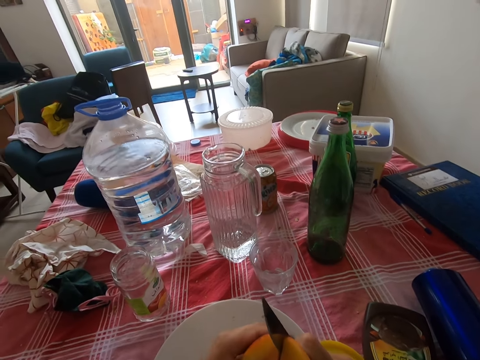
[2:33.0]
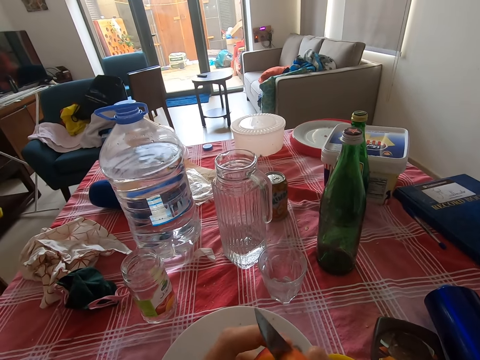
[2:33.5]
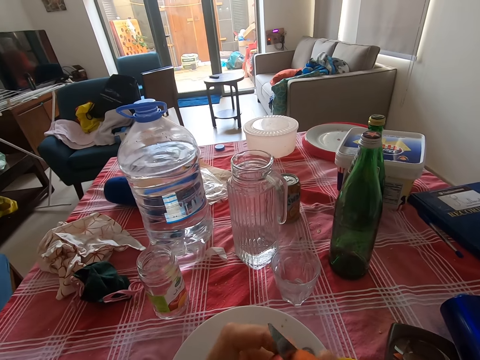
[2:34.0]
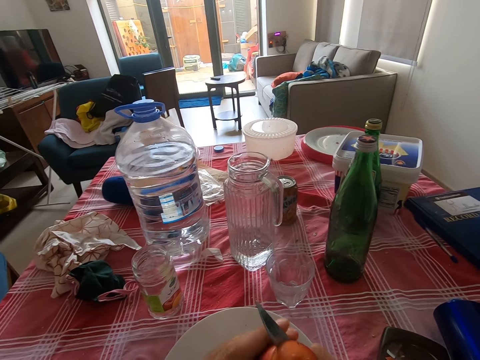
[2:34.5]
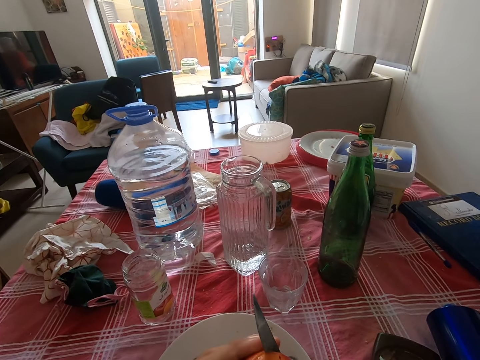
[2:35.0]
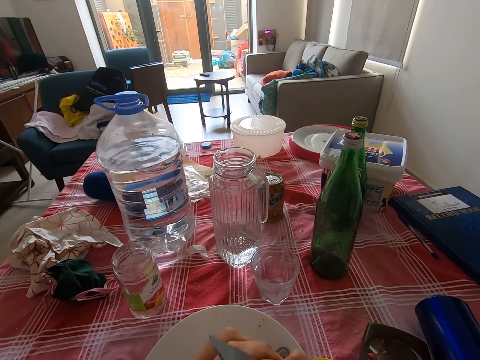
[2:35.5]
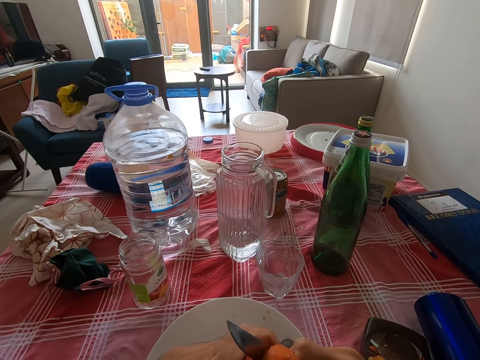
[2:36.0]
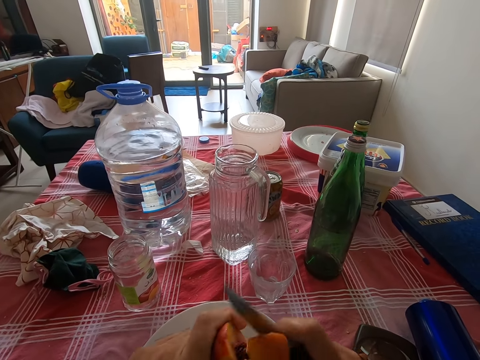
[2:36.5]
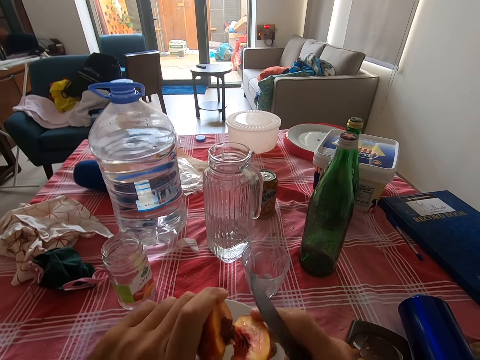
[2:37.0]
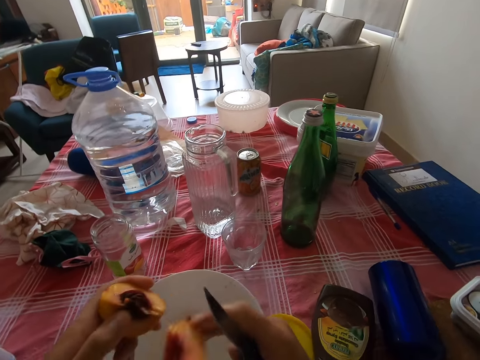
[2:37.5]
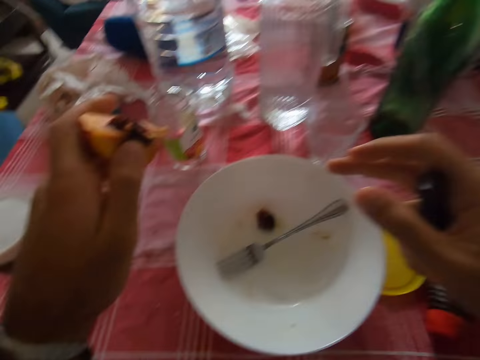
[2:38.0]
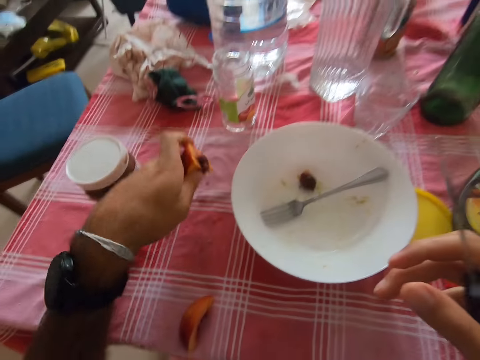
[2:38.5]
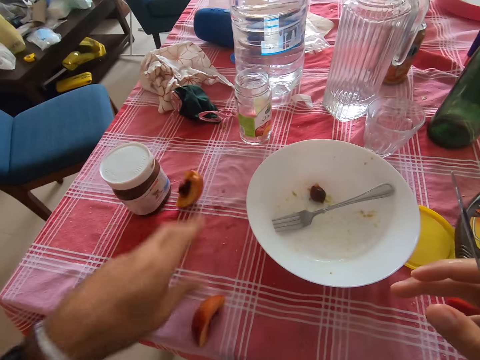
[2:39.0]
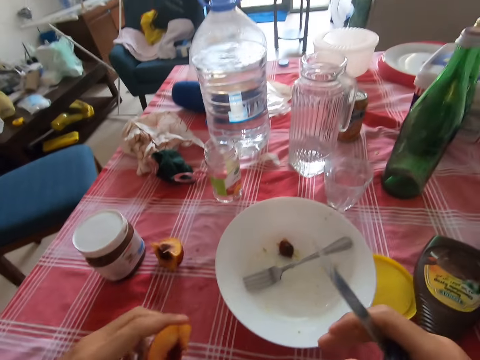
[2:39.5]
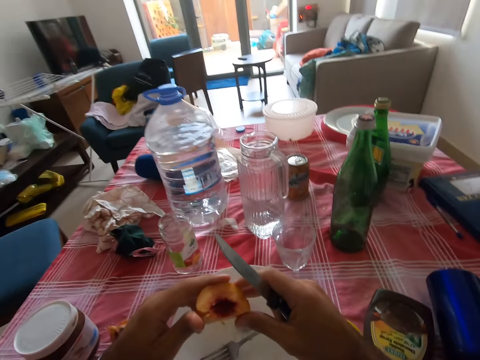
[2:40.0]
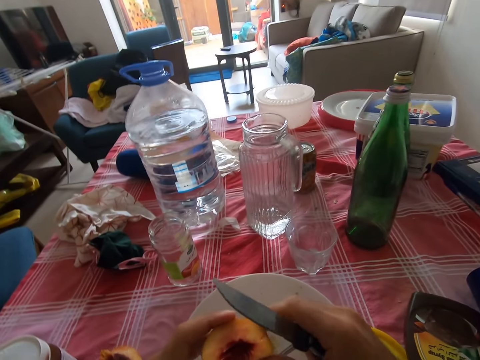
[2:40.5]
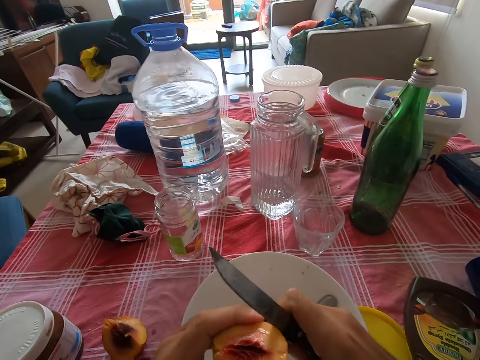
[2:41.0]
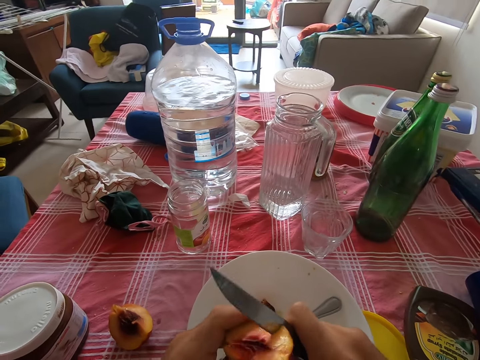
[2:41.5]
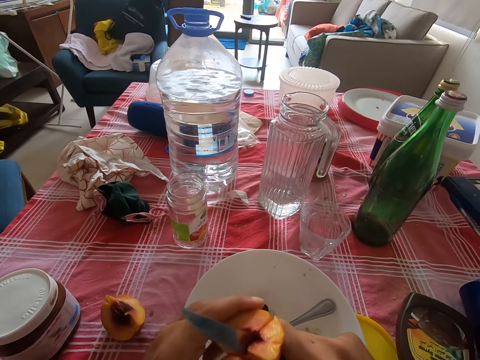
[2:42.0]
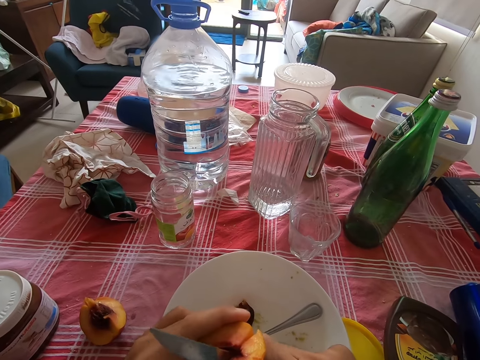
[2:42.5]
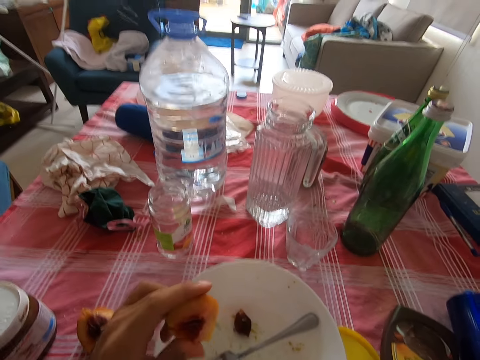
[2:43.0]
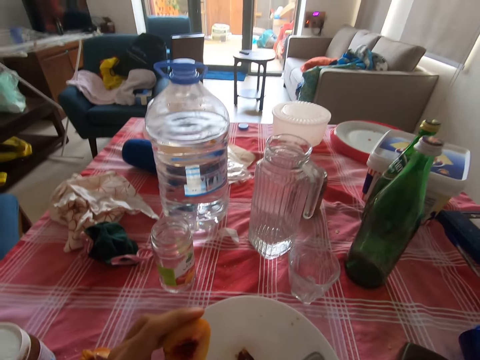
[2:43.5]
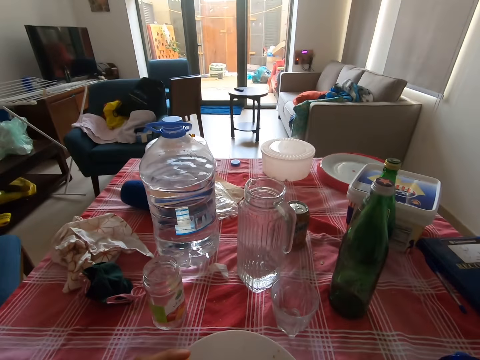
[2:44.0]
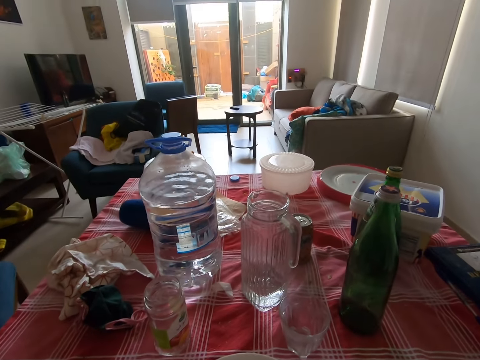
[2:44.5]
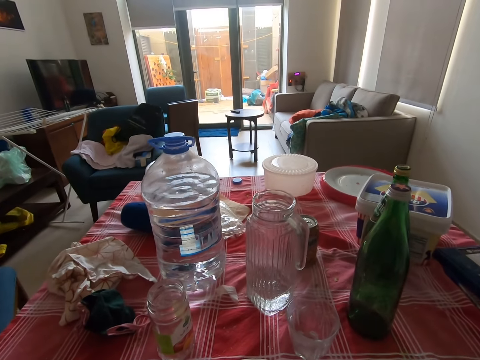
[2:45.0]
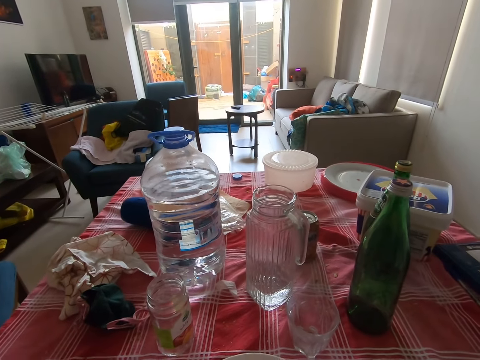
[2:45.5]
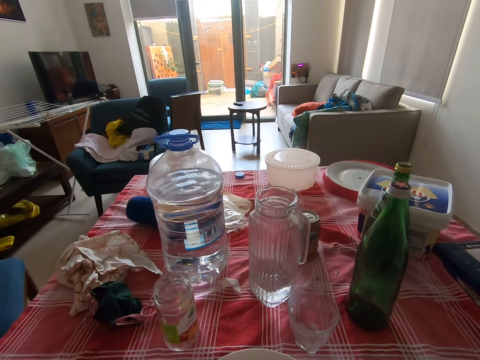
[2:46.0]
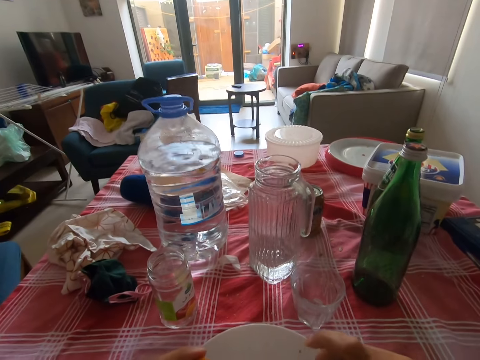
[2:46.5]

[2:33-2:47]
The camera wearer breaks the peach fruit. They place a slice of peach on the table. They pick the peach from the table. They cut the piece of peach using a knife. They put the peach in the mouth. They eat the piece of peach.

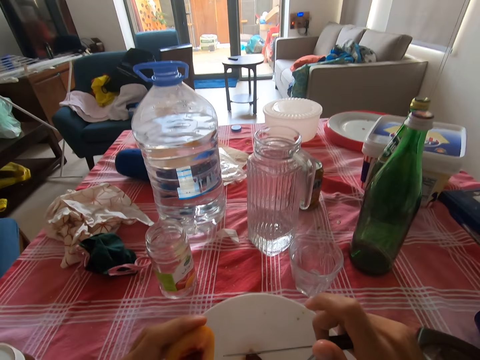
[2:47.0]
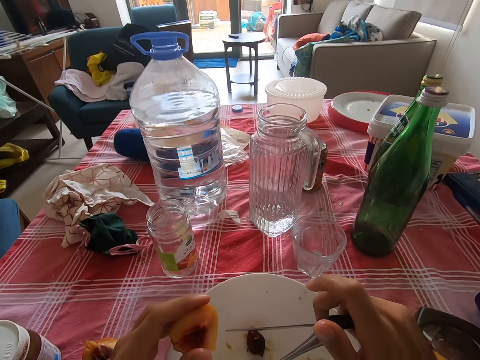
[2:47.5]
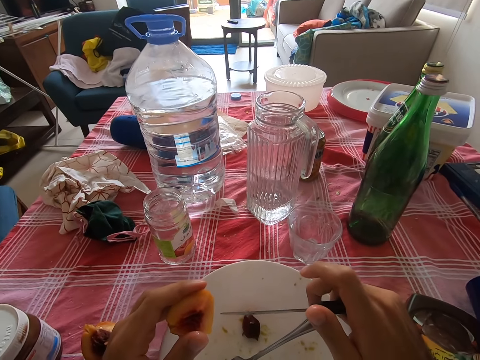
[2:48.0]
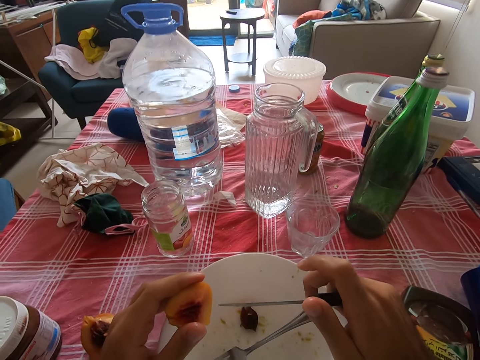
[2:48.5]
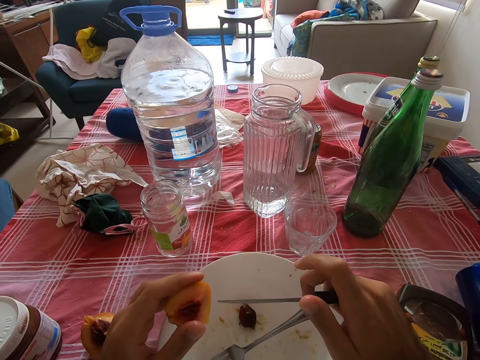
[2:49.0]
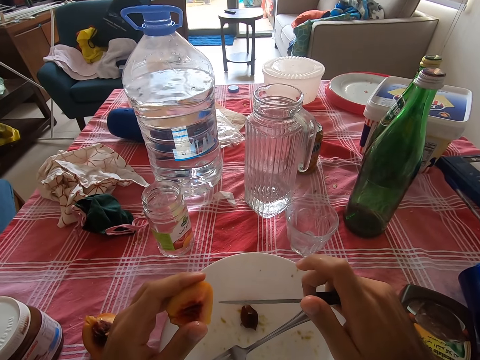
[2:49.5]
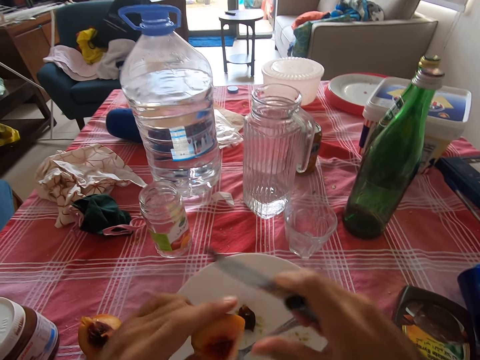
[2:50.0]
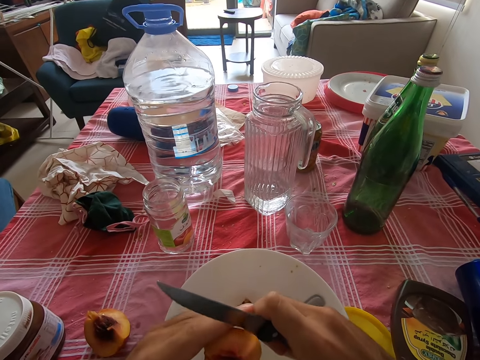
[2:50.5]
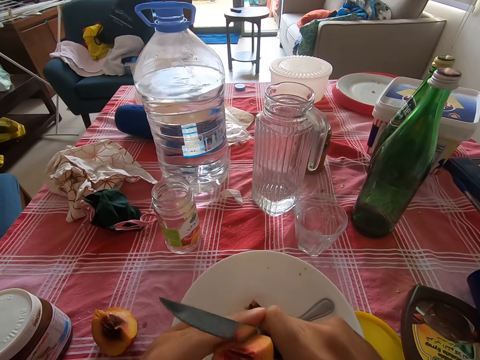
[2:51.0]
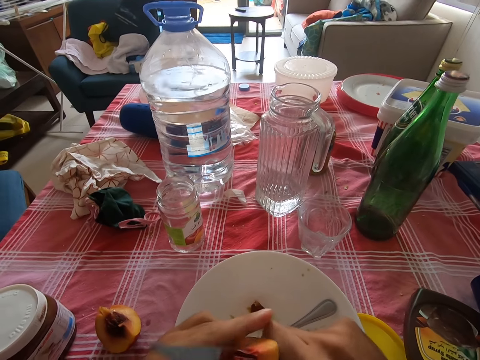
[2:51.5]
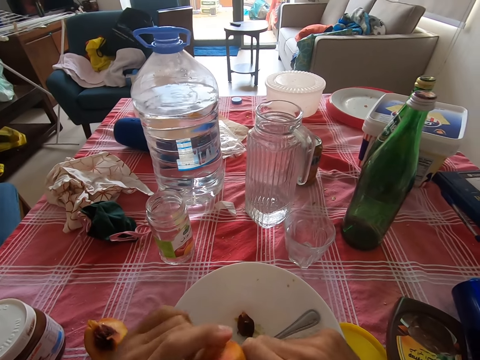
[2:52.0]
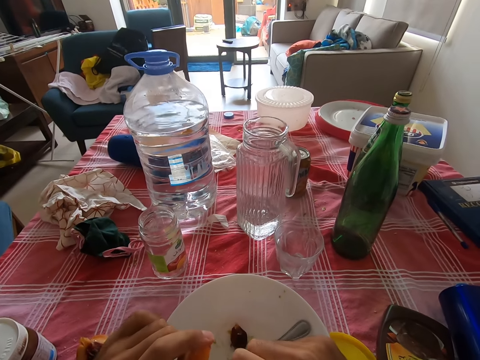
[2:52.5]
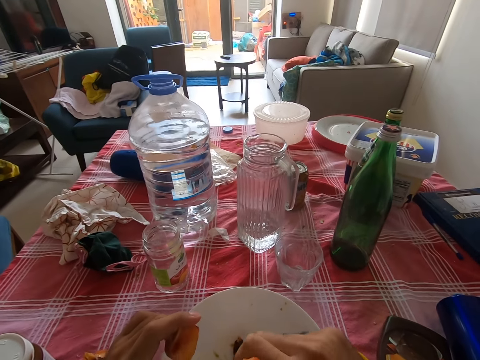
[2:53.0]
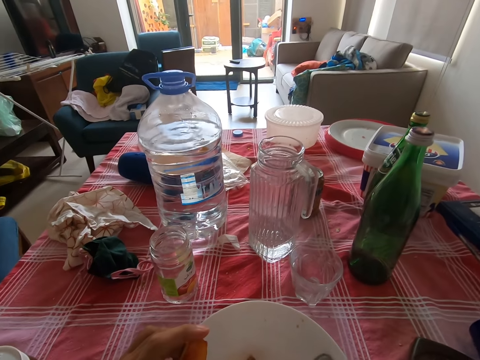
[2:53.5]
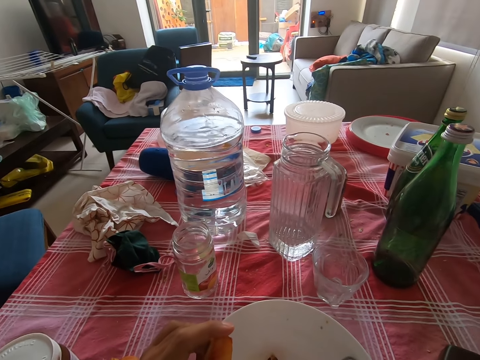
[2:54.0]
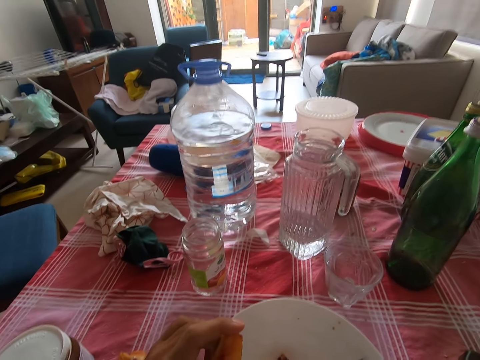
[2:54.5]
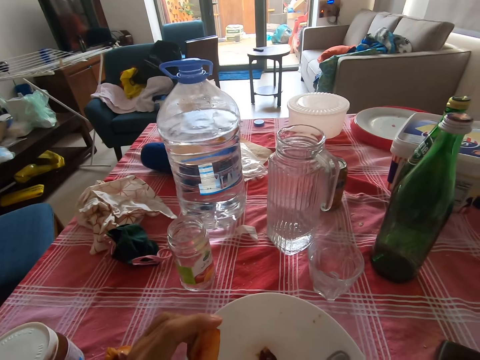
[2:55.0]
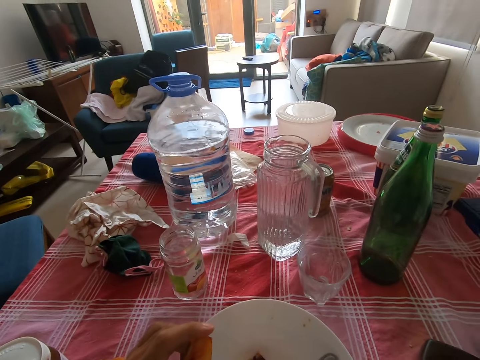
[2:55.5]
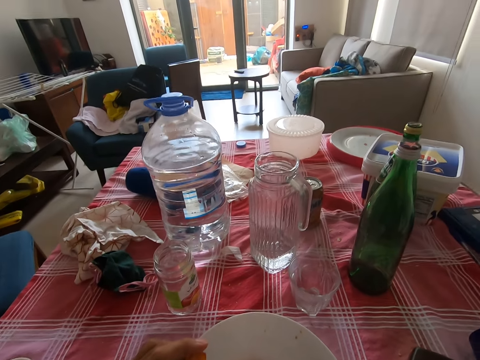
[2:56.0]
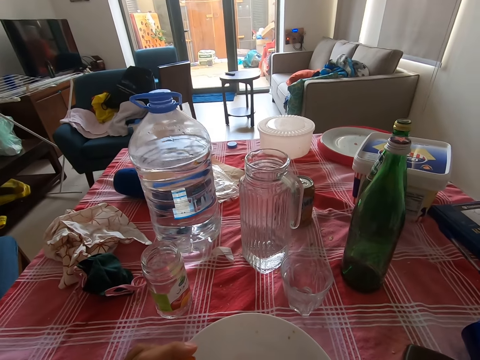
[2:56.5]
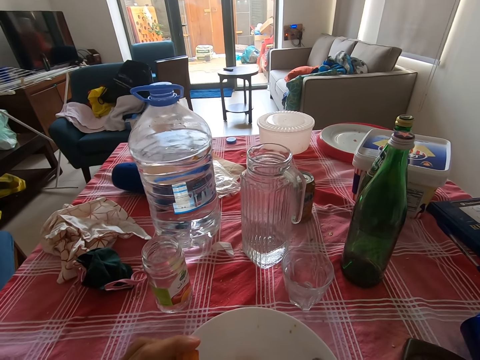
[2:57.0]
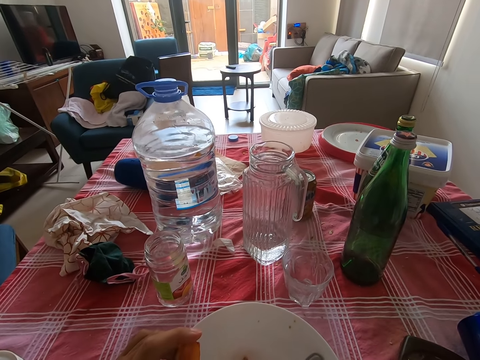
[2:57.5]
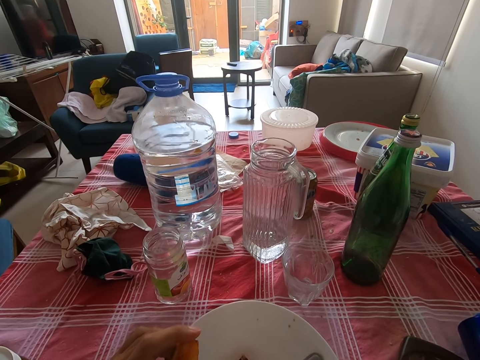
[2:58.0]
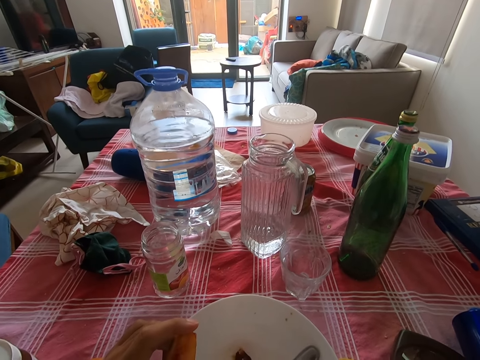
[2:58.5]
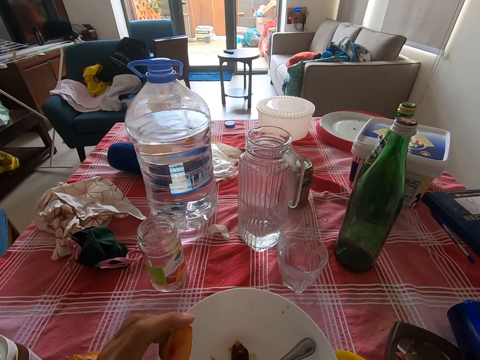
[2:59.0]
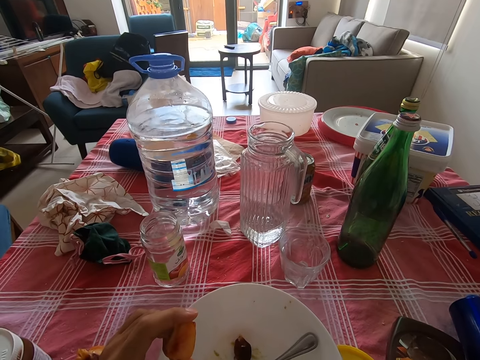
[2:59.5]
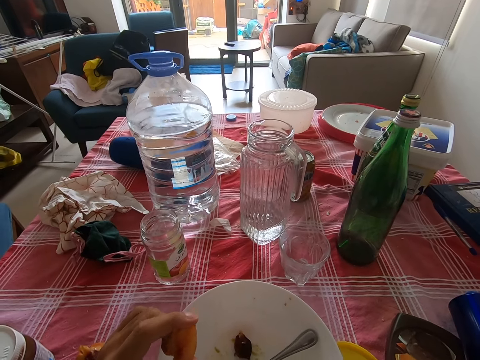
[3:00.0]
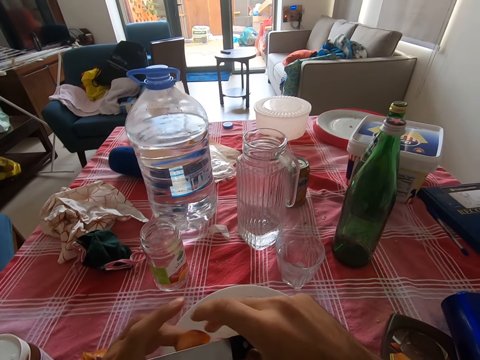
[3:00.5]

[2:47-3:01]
The camera wearer holds a knife. They cut a piece of peach using the knife. They put the peach in the mouth. They eat the piece of peach.
